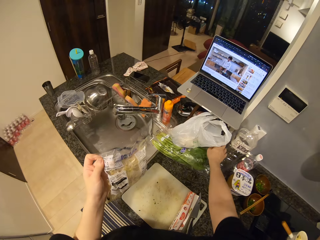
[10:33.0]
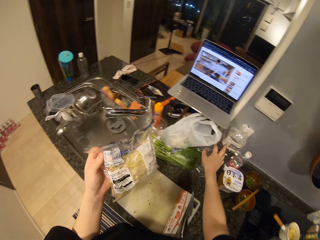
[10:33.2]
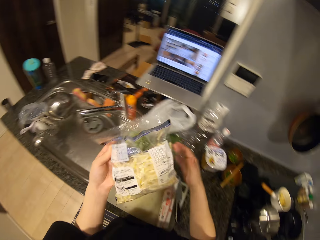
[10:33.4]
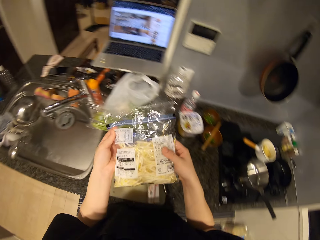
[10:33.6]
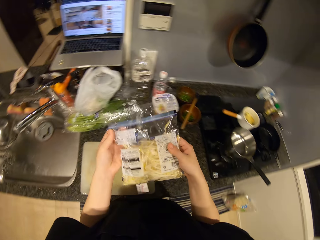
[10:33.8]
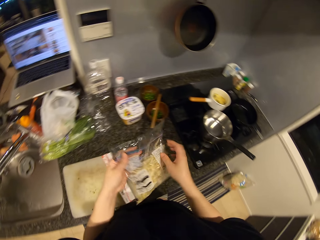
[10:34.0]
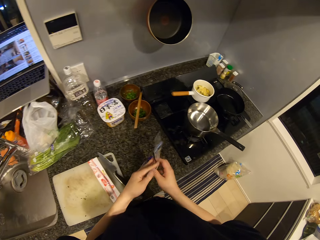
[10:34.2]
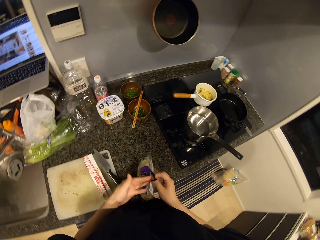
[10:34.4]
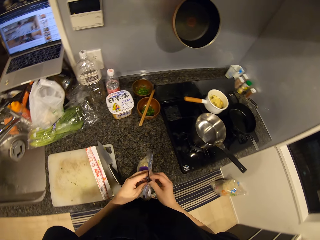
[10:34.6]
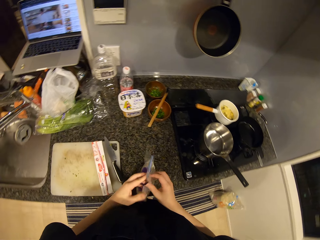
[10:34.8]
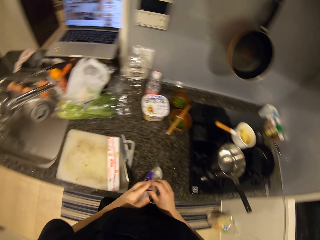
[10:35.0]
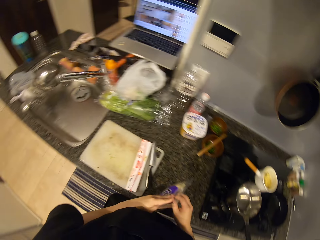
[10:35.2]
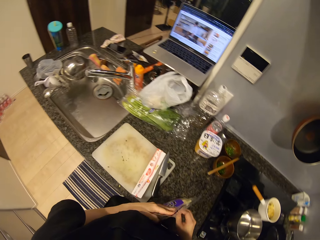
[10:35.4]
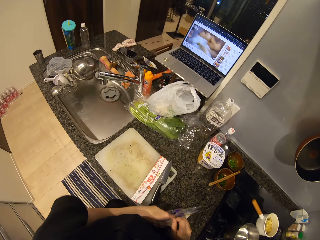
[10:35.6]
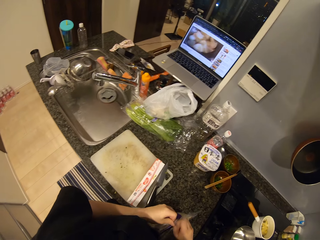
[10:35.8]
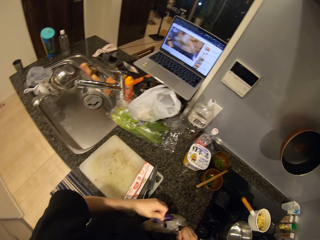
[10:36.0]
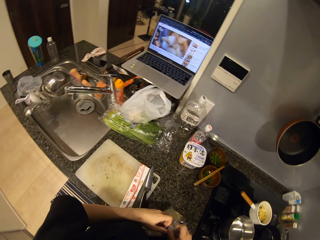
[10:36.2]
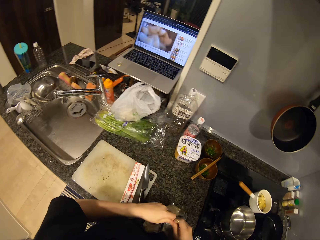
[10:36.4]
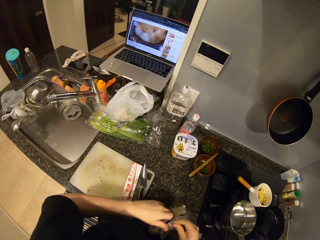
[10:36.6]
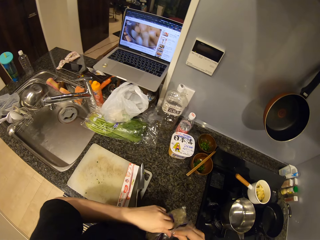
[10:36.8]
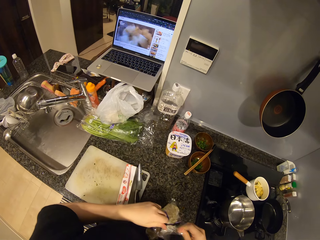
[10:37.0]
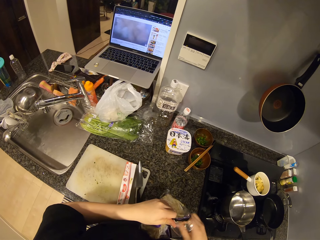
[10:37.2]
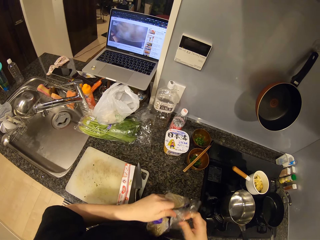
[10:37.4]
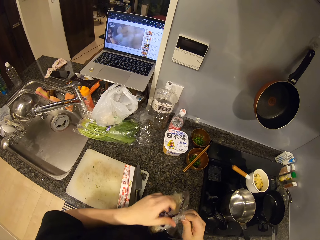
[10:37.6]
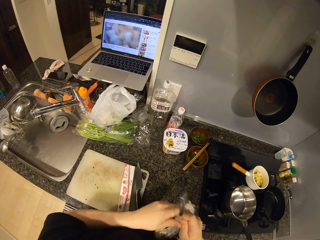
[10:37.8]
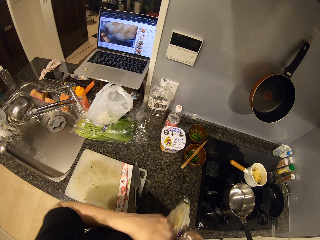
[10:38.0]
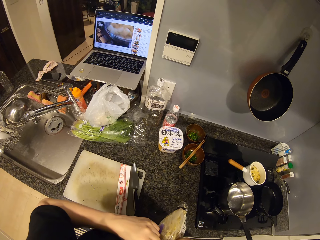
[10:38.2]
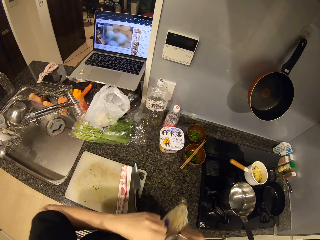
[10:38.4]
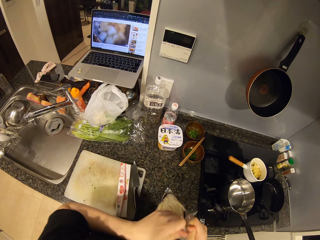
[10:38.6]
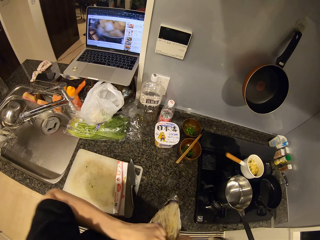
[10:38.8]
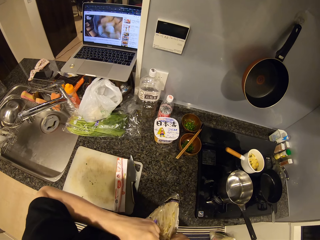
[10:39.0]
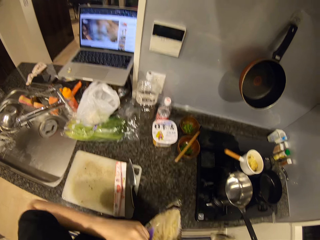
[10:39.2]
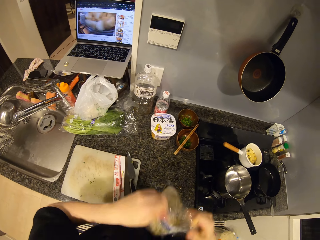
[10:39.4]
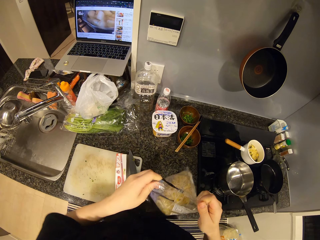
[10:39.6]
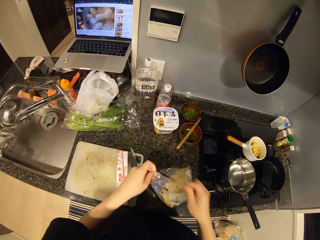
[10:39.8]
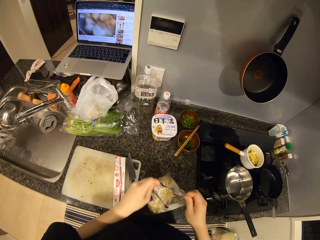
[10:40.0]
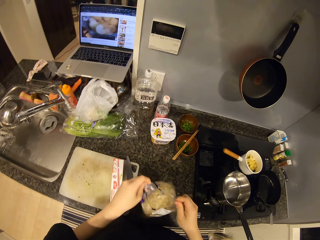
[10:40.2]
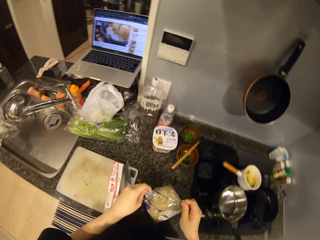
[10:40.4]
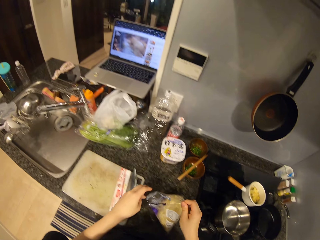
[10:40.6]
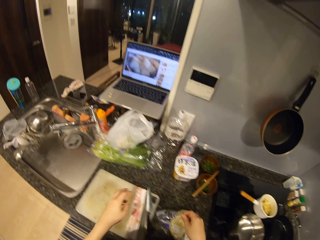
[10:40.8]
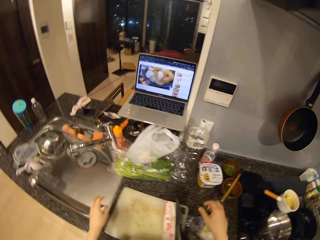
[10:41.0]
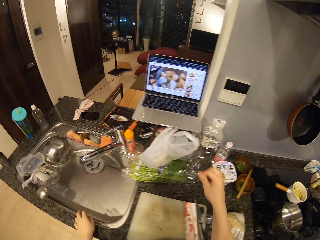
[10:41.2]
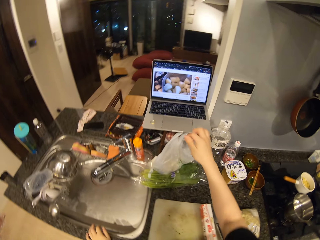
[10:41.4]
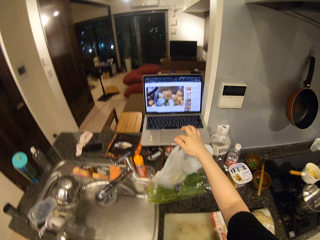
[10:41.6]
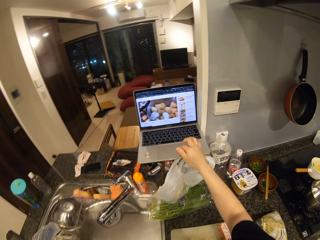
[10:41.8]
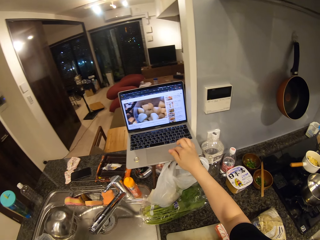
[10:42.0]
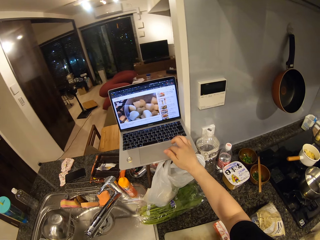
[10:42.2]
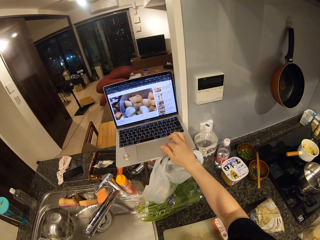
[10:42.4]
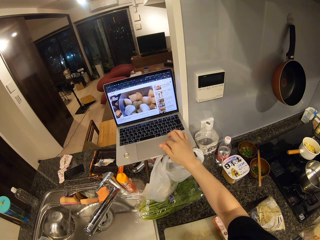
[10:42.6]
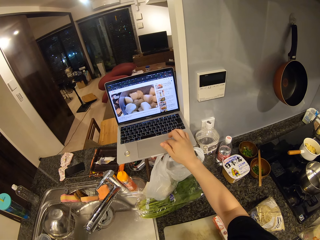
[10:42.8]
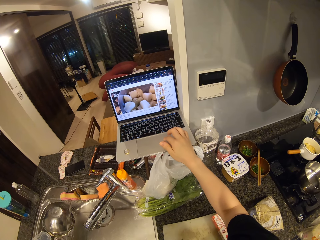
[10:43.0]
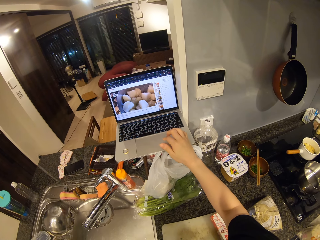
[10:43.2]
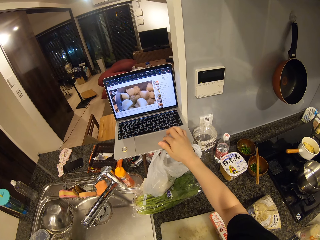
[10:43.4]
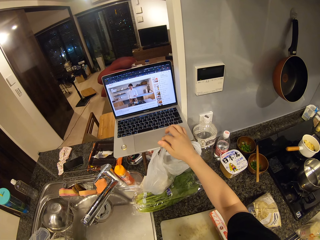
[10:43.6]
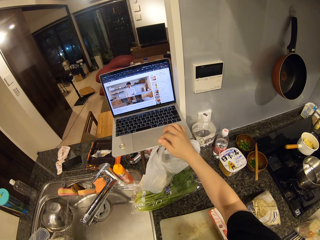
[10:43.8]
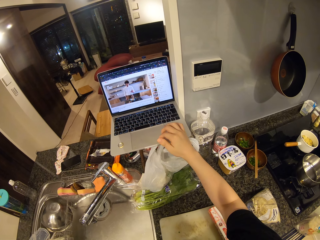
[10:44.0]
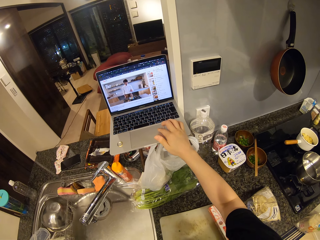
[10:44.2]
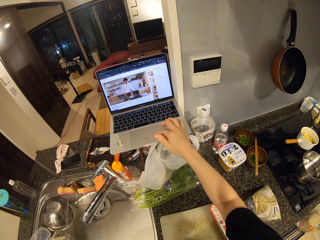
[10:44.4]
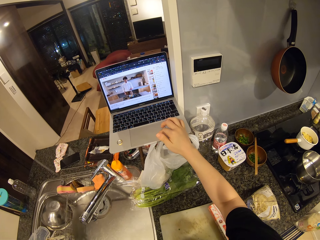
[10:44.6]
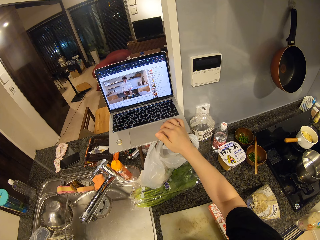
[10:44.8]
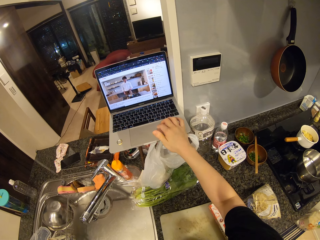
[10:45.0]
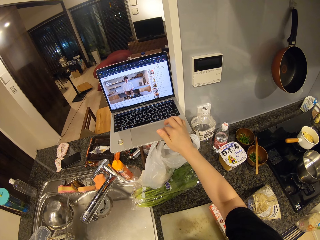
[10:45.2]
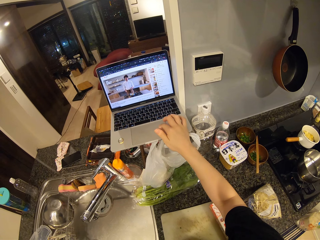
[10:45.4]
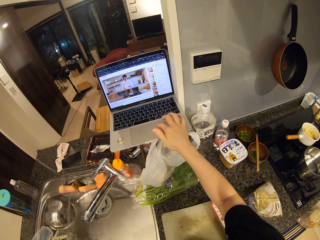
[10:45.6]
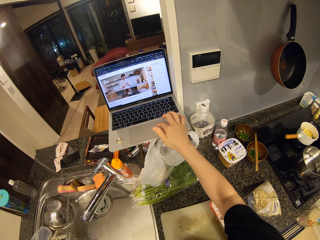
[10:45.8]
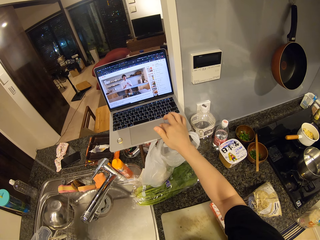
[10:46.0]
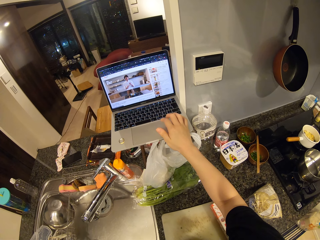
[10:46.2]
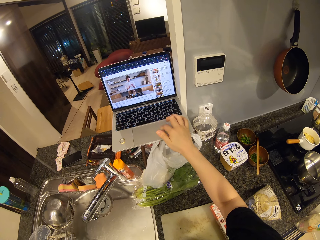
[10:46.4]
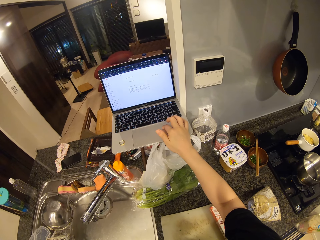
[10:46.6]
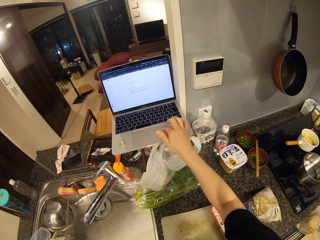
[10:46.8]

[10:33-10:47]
The camera wearer picks up the pack of macaroni and drops the nylon. They open the pack of macaroni. They operate a laptop.

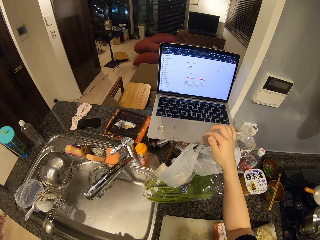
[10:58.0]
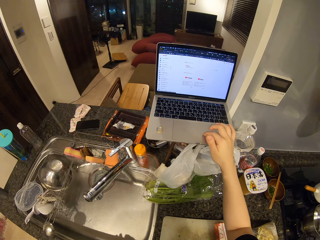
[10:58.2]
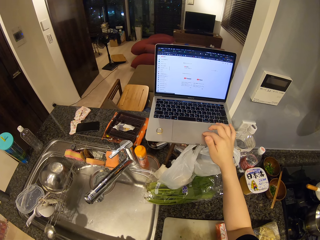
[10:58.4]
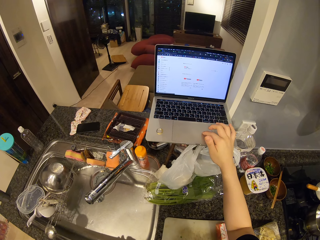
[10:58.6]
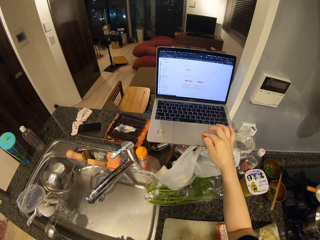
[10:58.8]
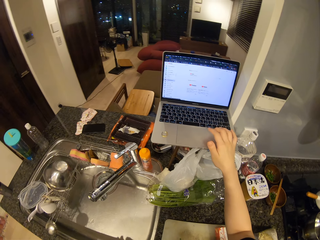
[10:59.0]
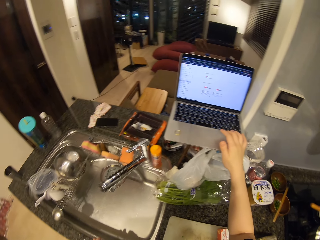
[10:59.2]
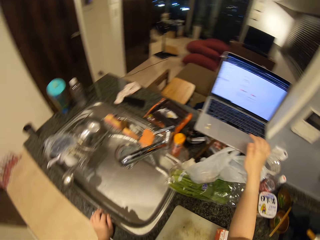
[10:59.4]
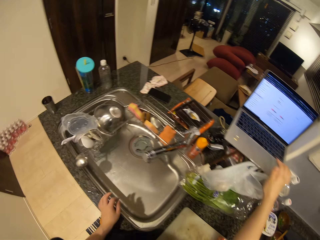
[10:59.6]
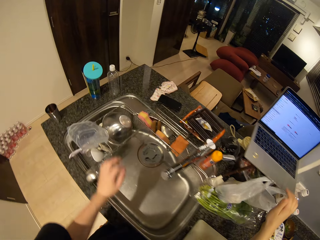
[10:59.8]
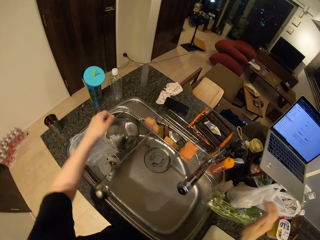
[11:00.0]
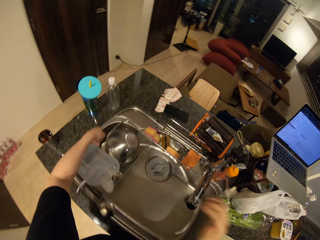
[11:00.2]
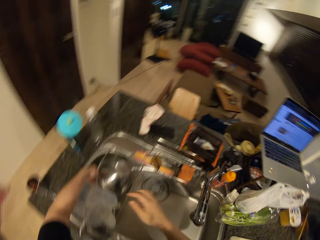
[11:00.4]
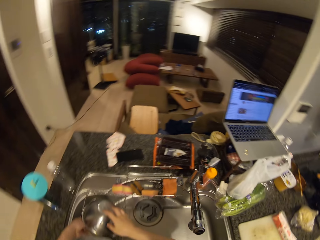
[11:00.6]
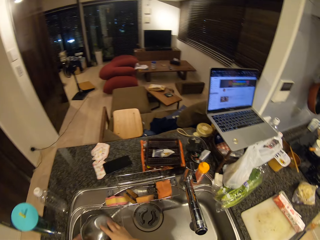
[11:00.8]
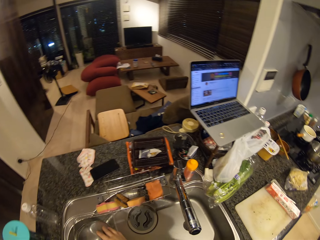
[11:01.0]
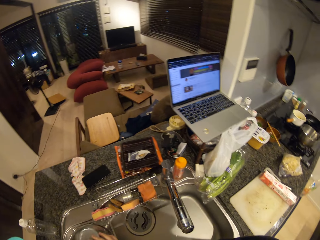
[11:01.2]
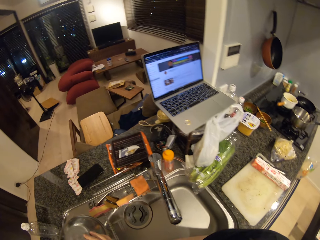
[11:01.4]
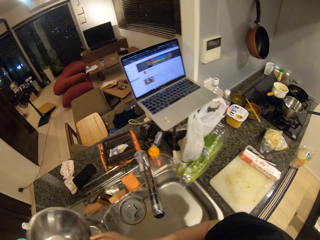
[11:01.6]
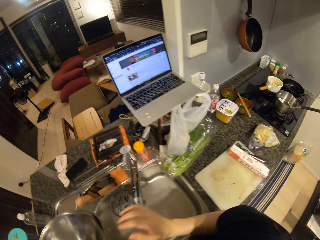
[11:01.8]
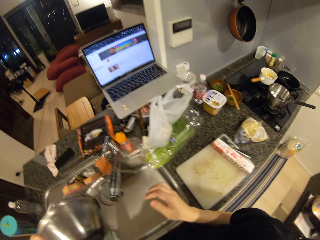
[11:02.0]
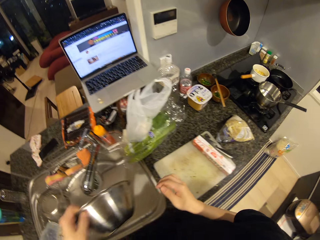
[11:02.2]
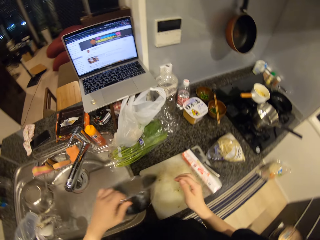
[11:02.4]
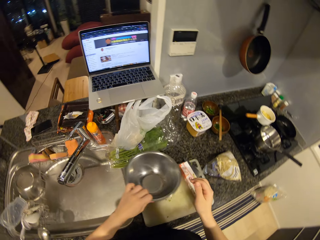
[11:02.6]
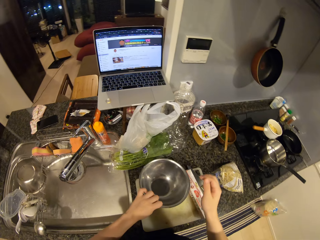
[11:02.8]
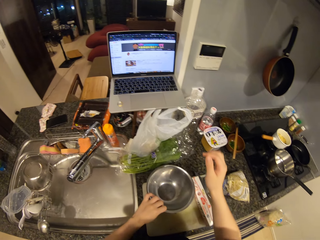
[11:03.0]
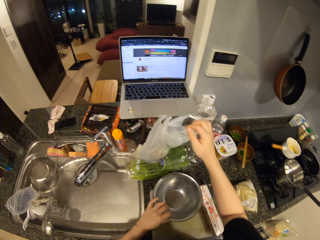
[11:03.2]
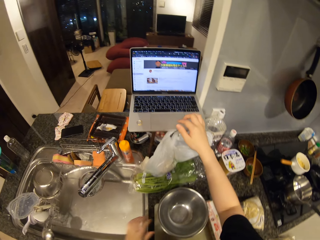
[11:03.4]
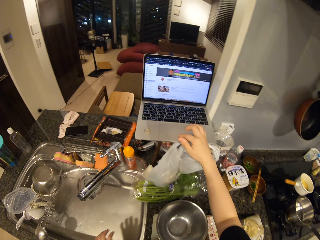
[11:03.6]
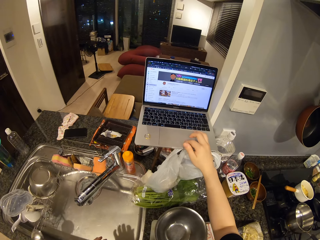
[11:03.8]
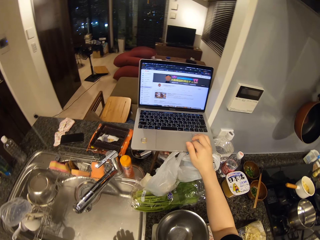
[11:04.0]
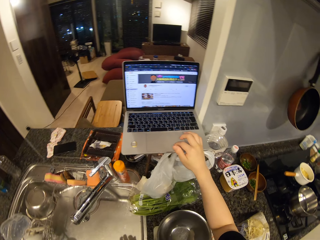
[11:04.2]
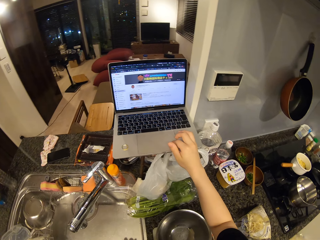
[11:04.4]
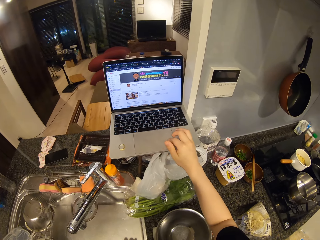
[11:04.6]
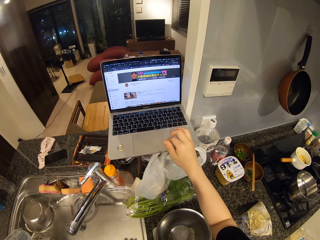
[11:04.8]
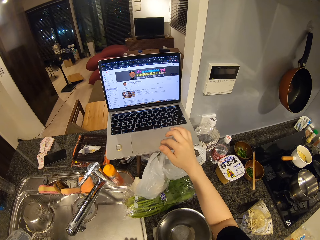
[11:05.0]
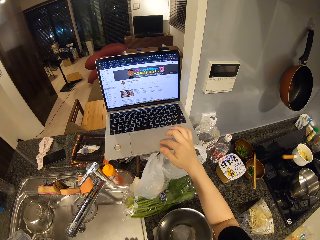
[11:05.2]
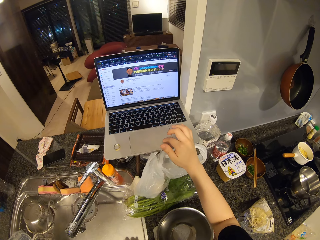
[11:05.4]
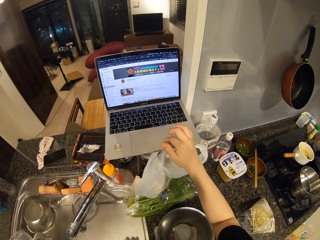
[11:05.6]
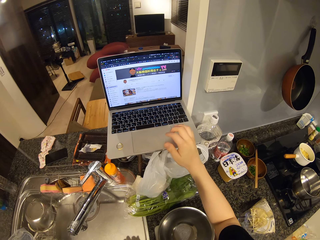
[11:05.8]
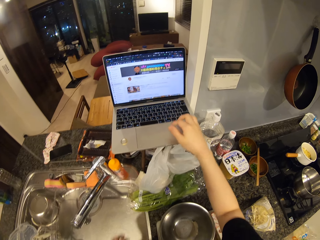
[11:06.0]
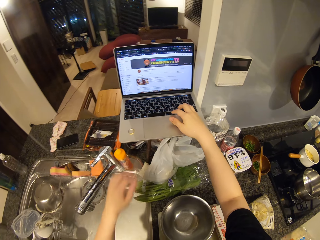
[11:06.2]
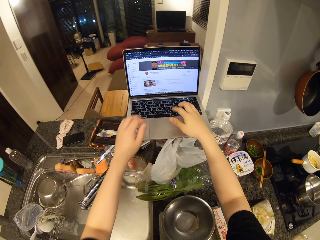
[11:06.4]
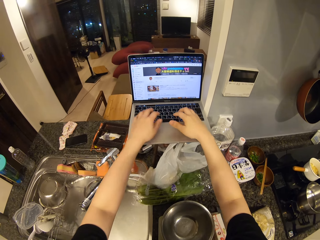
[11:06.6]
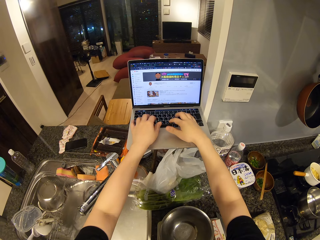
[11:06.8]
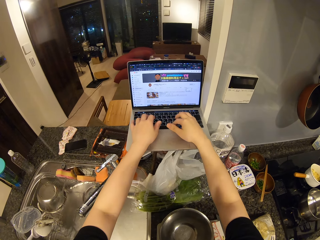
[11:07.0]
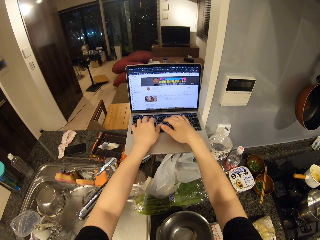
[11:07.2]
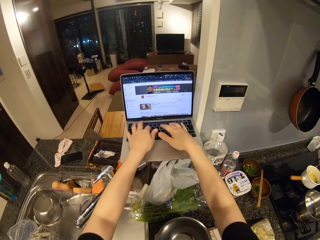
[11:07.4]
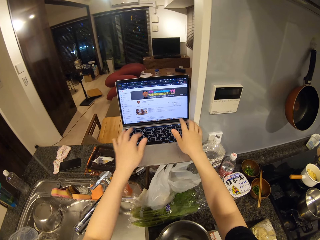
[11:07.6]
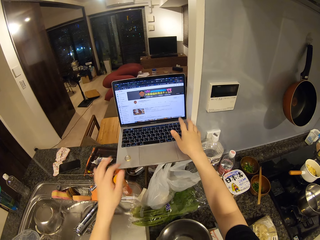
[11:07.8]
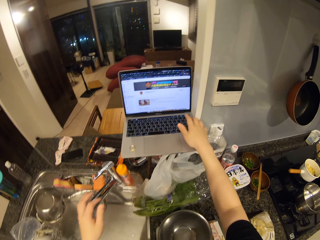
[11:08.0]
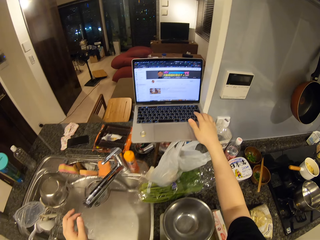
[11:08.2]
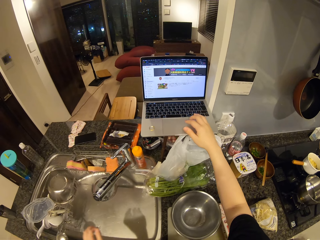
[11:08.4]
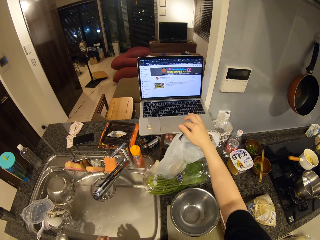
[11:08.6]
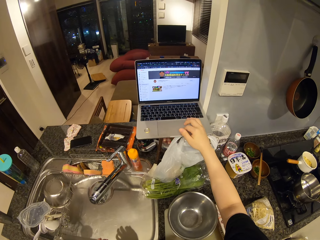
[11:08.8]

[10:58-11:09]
The camera wearer picks up a stainless bowl. They drop the stainless bowl on the chopping board. They operate the laptop.
